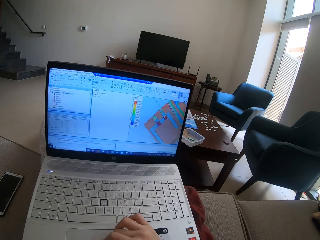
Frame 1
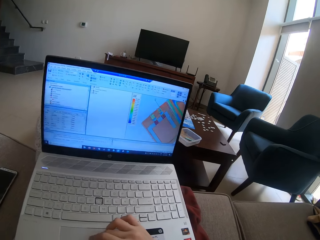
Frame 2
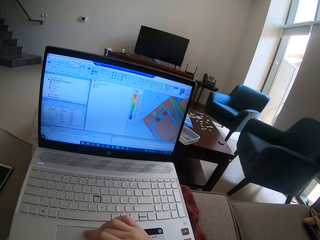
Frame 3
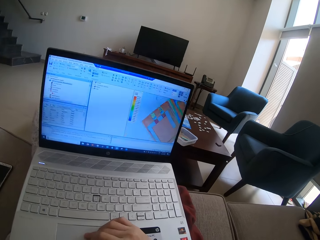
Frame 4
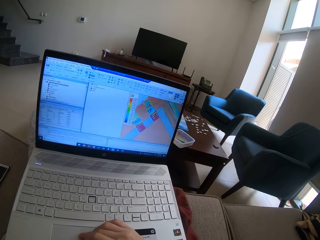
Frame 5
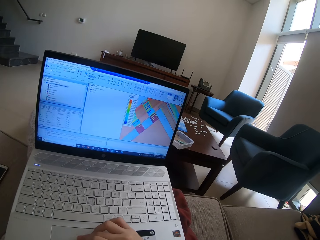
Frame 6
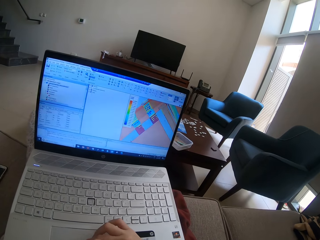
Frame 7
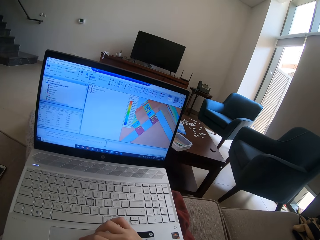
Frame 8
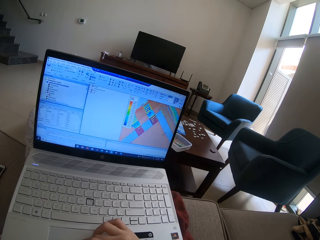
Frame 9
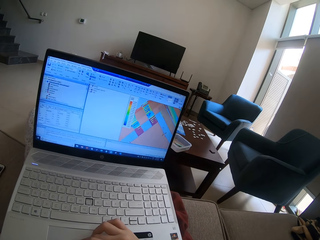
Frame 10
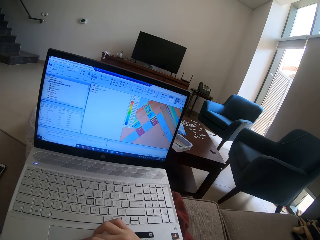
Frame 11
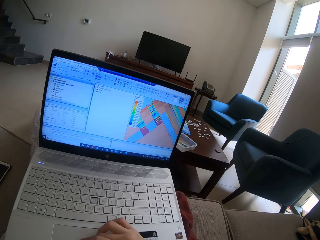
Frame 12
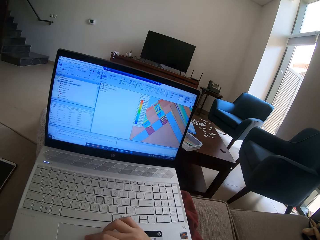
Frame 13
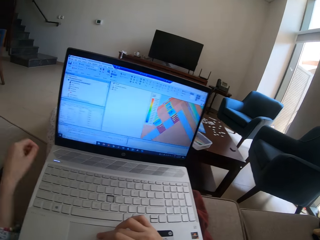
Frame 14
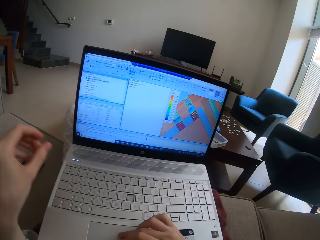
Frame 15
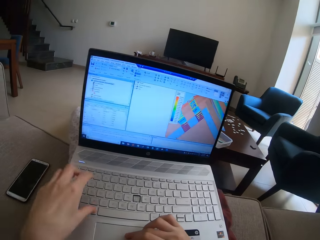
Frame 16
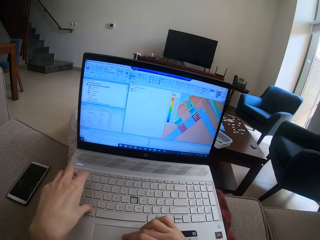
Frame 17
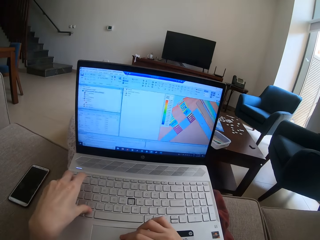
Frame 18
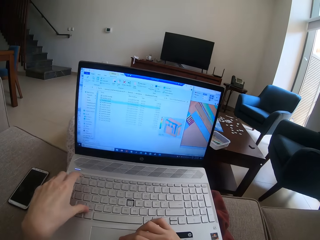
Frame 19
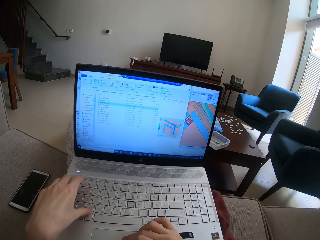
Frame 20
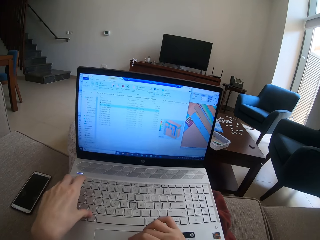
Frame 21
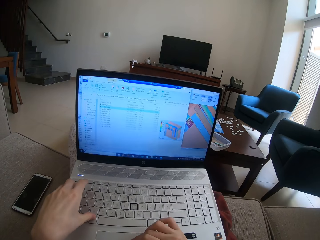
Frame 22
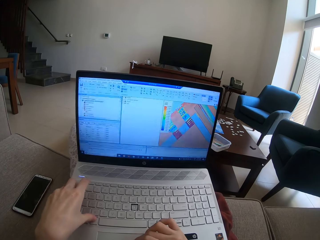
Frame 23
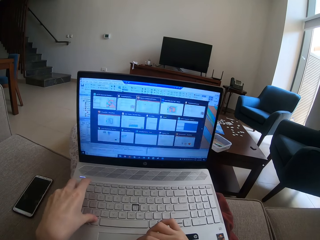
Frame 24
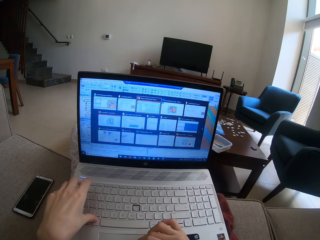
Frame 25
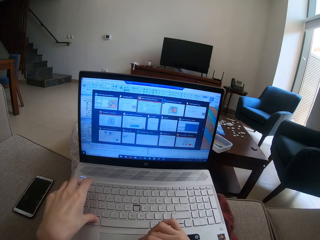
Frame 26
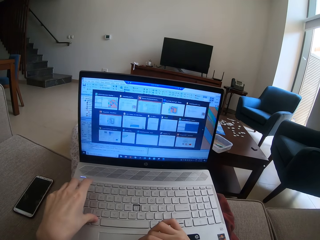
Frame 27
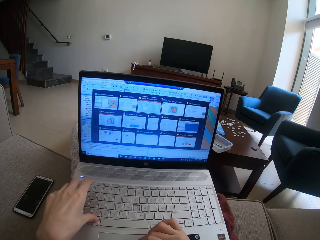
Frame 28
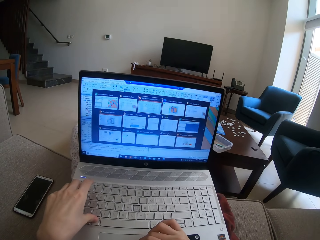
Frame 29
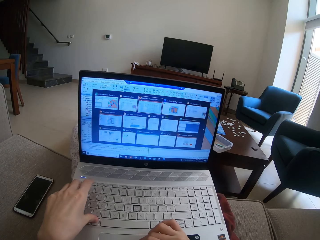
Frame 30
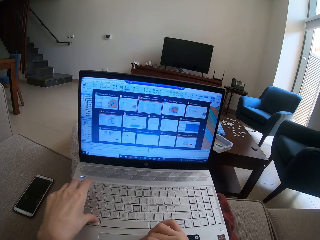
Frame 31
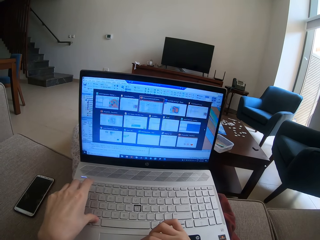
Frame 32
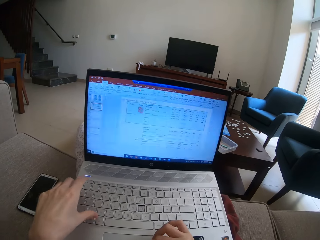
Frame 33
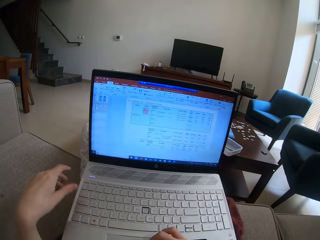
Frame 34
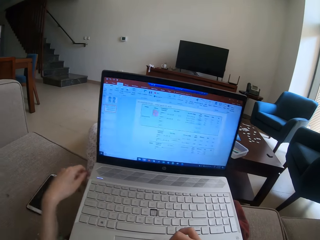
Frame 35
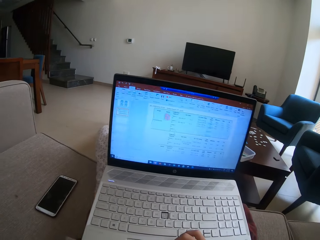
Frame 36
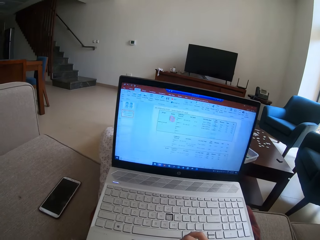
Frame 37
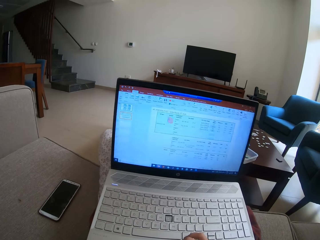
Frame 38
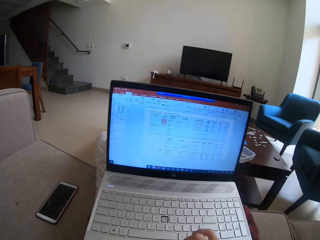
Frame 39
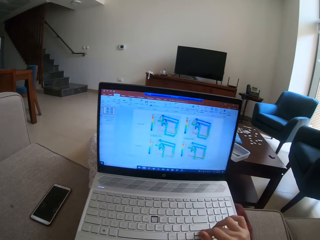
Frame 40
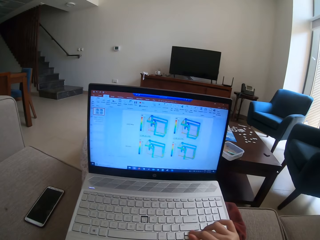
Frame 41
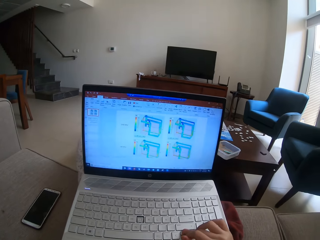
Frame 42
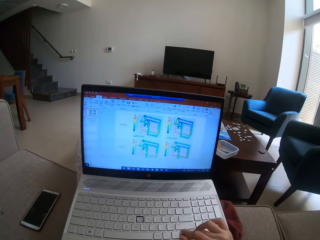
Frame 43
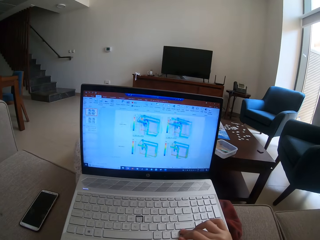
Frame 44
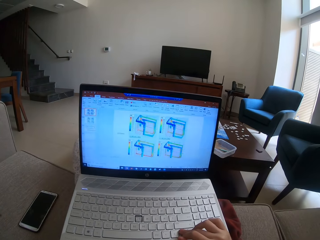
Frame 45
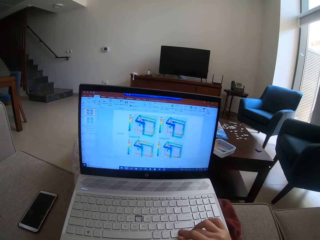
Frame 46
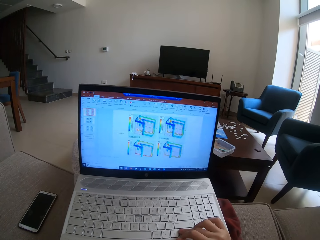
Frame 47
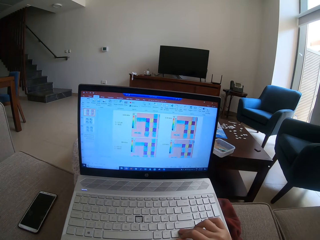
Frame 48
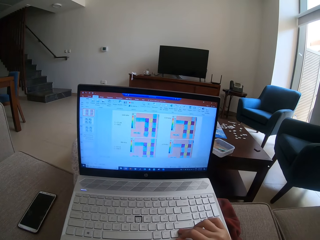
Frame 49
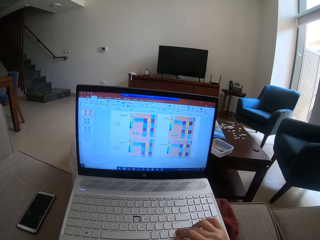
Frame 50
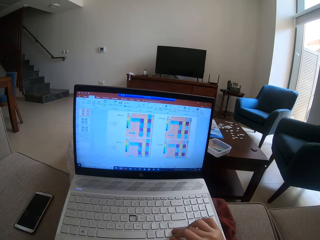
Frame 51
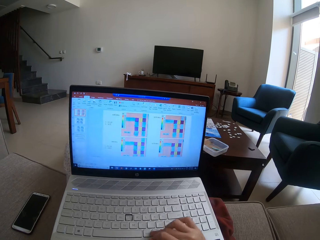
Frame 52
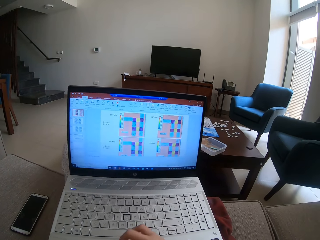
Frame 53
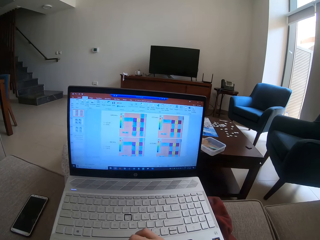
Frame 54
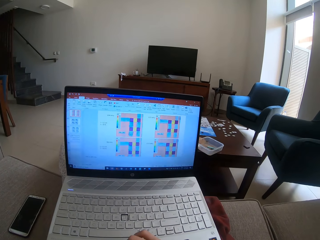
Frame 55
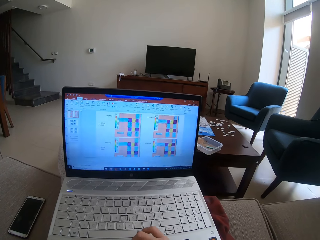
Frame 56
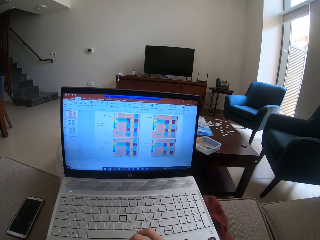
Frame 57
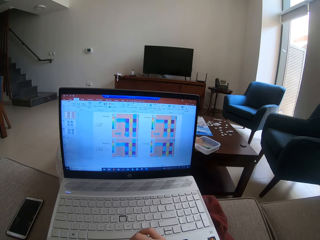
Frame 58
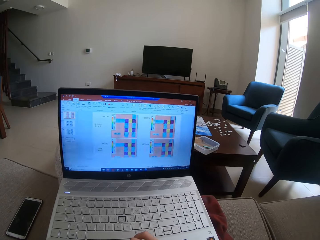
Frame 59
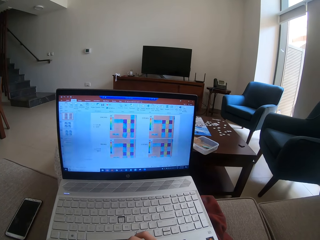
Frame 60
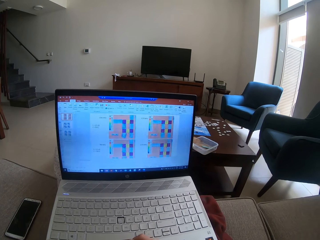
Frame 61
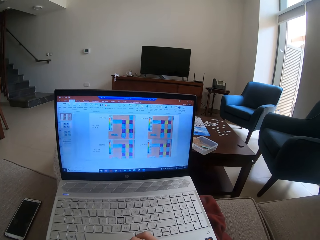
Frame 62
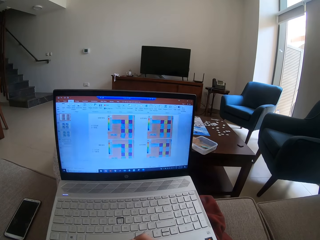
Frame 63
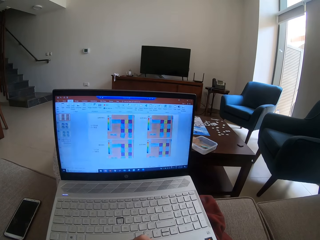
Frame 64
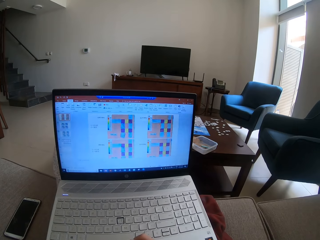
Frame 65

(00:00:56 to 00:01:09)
The camera wearer stares at a laptop. They operate the laptop with both hands. They click on the keyboard keys with the left hand. They remove the left hand from the laptop. They operate the laptop. They scroll on the laptop on the table. They stare at the laptop.

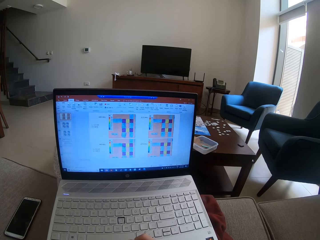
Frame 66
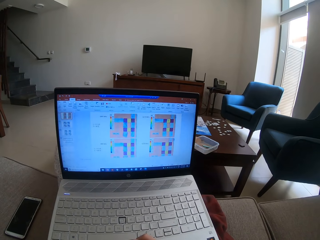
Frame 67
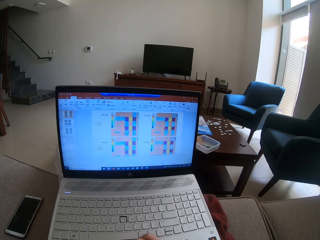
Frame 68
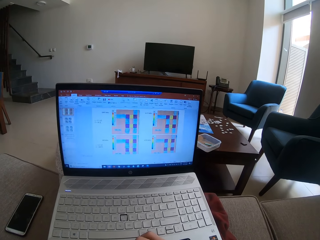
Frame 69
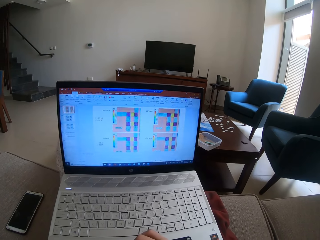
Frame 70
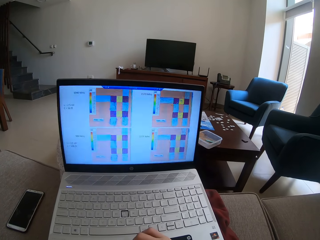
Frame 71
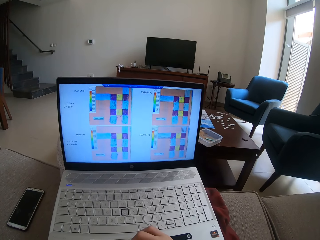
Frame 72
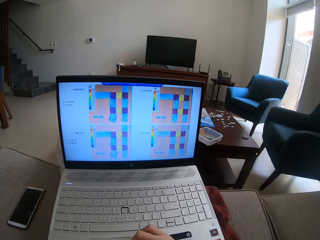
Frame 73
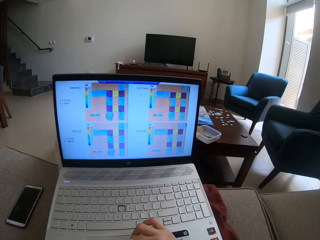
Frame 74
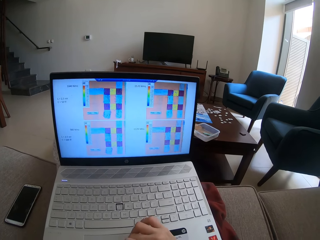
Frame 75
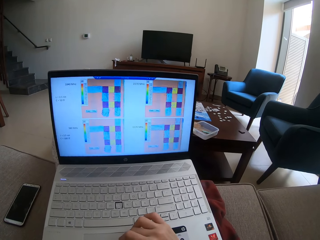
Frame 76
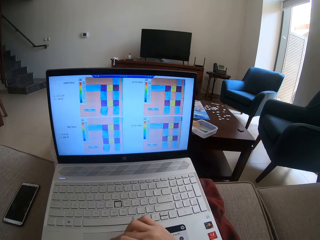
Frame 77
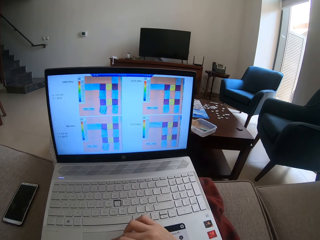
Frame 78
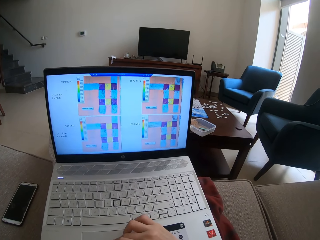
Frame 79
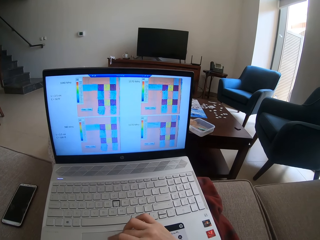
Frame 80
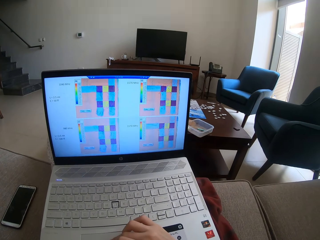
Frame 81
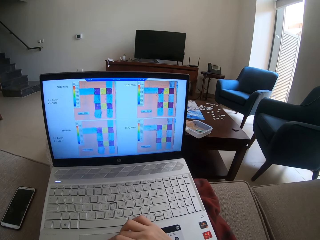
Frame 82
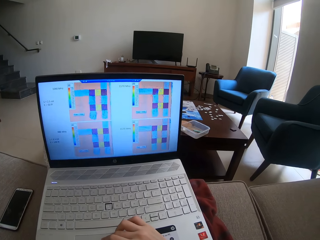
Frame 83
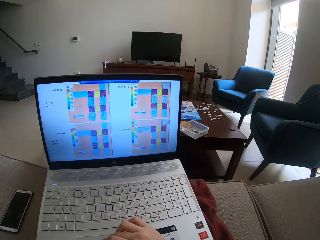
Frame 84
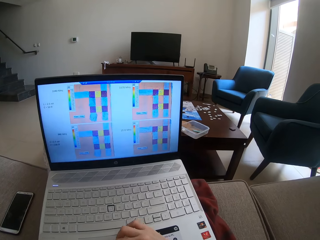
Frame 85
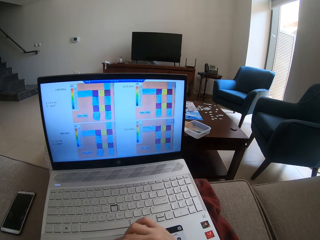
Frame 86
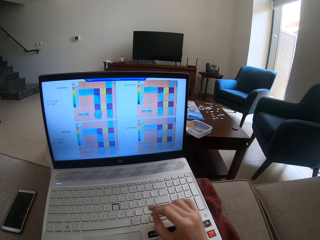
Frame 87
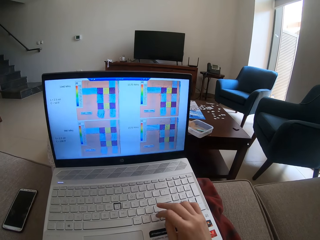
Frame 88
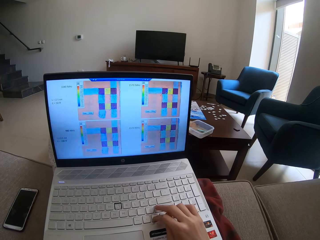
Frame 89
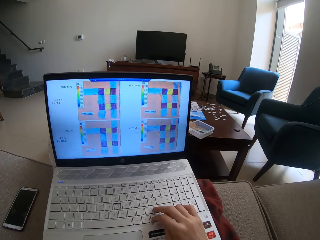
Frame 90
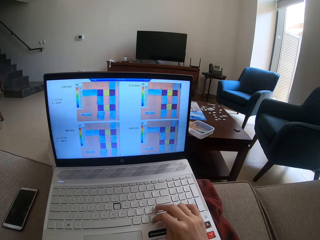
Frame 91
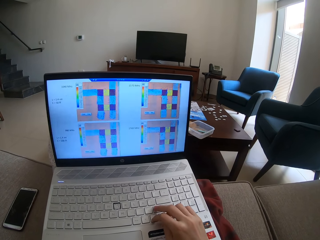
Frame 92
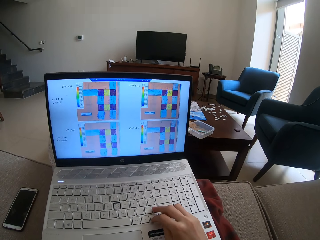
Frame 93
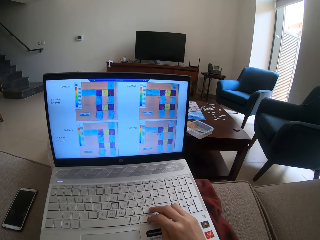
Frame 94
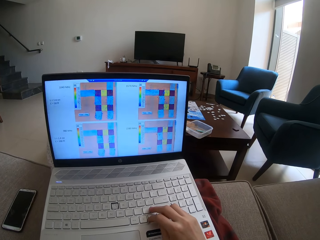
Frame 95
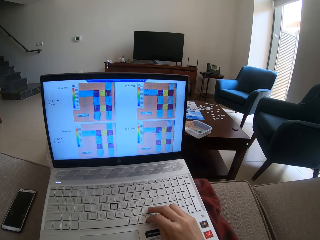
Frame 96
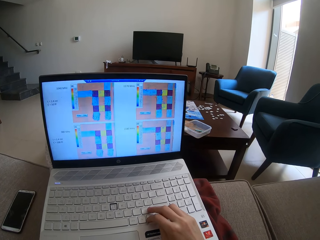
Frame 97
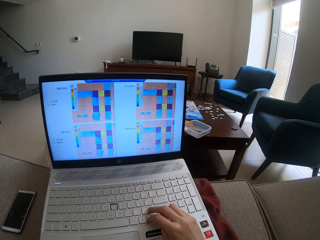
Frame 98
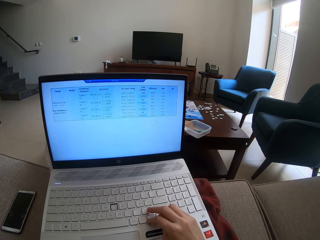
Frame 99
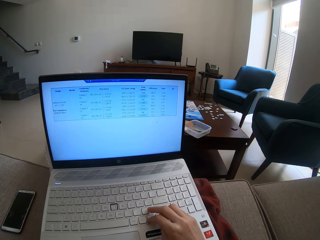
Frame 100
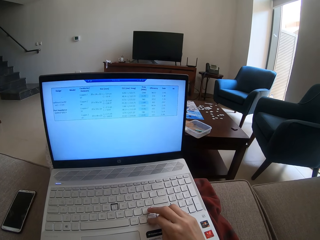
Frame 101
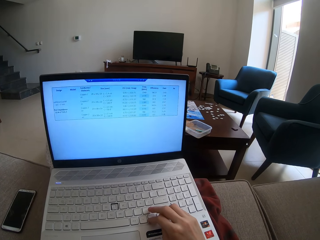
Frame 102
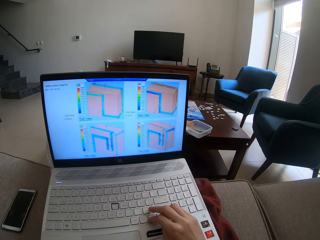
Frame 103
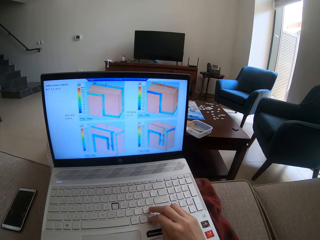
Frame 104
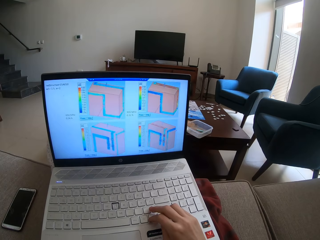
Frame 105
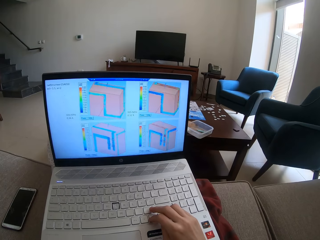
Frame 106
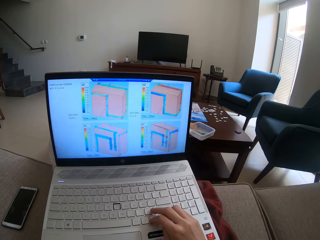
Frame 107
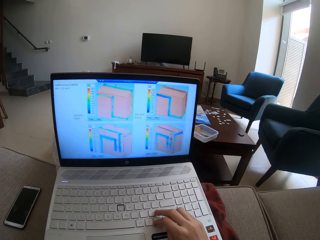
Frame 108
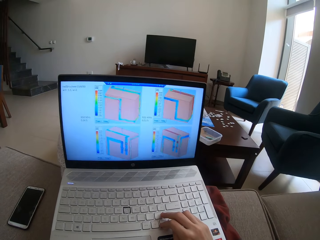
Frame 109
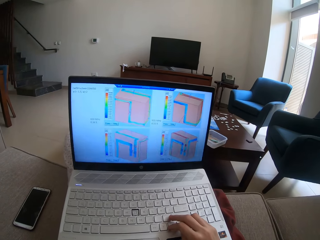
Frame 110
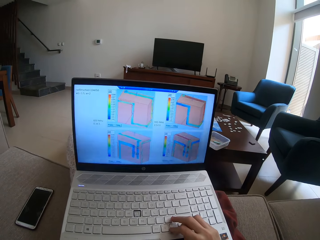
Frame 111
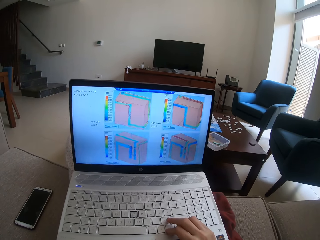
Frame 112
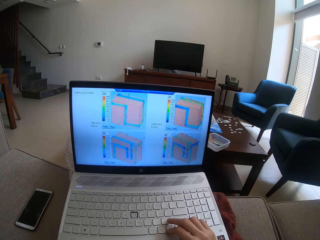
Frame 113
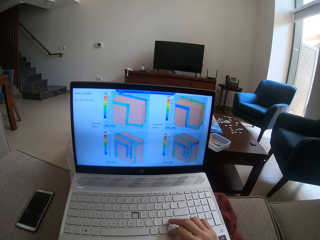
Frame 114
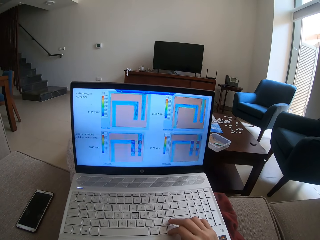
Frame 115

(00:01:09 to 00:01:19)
The camera wearer operates a laptop.
